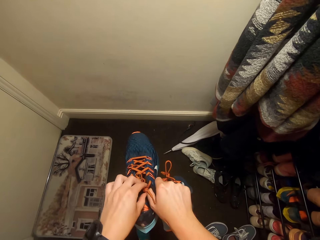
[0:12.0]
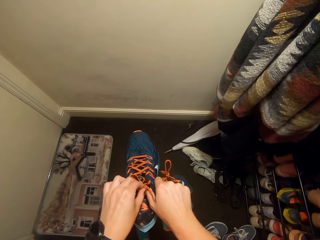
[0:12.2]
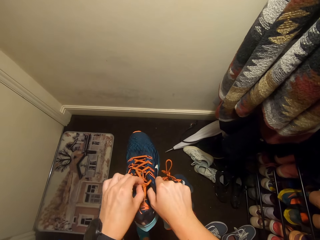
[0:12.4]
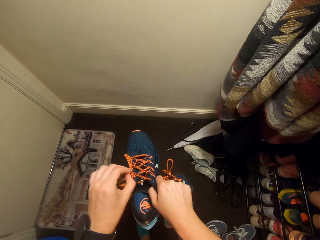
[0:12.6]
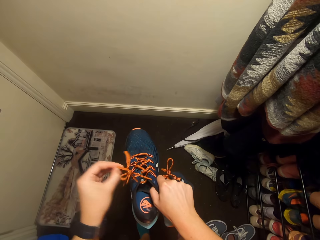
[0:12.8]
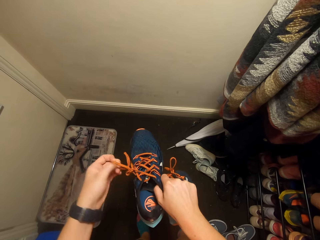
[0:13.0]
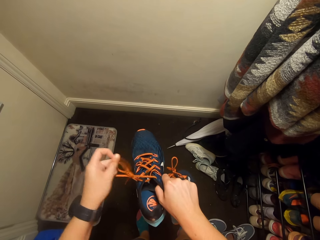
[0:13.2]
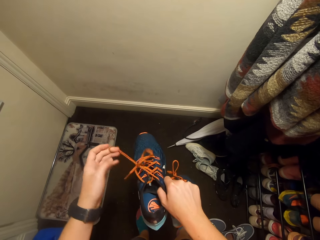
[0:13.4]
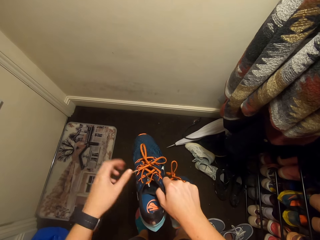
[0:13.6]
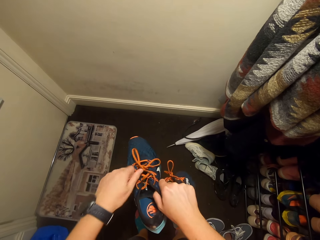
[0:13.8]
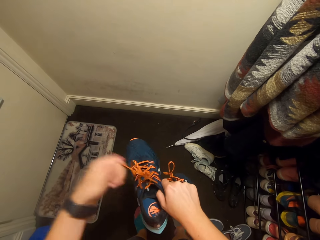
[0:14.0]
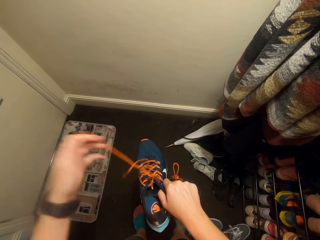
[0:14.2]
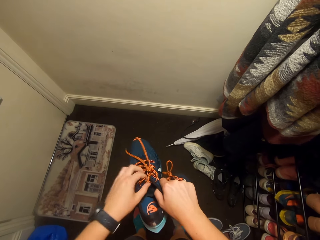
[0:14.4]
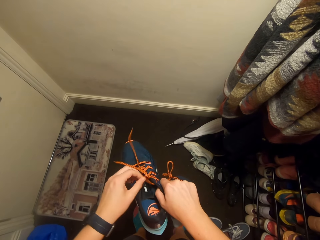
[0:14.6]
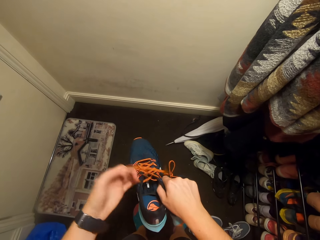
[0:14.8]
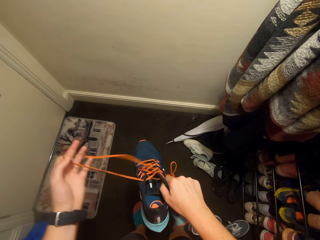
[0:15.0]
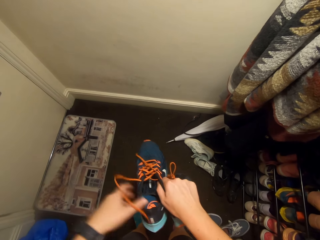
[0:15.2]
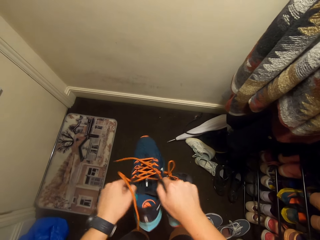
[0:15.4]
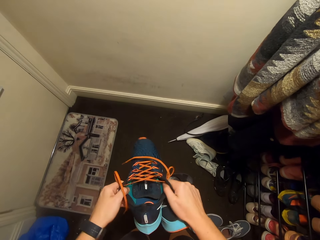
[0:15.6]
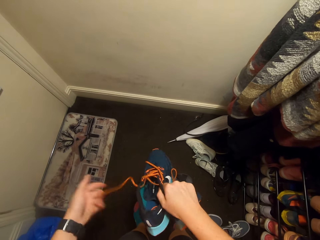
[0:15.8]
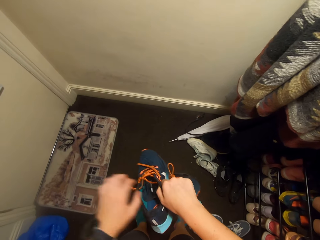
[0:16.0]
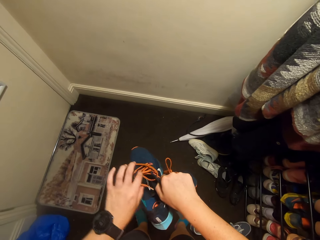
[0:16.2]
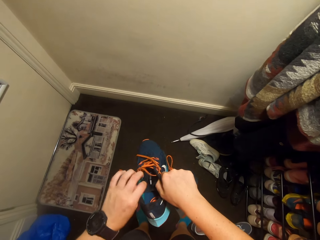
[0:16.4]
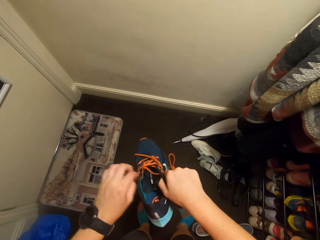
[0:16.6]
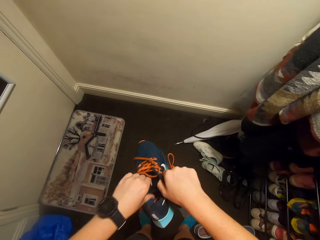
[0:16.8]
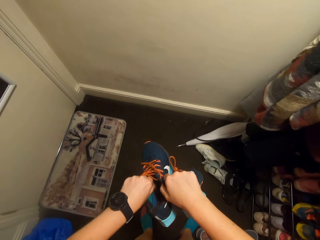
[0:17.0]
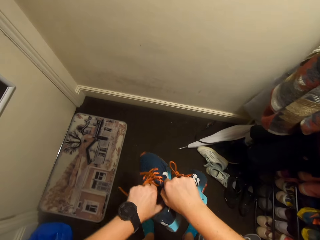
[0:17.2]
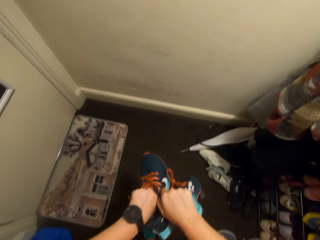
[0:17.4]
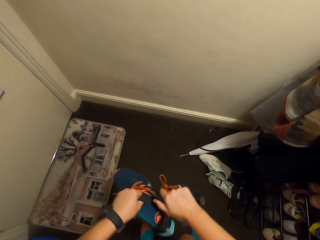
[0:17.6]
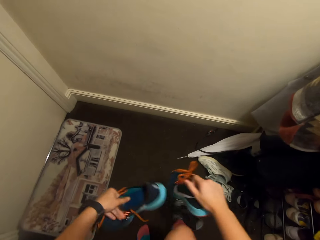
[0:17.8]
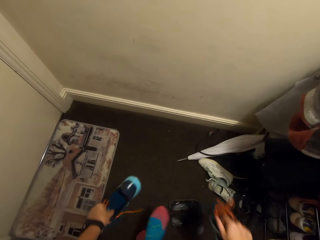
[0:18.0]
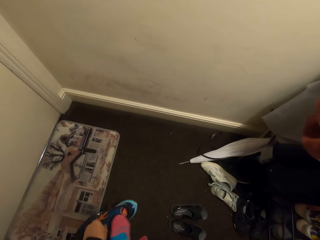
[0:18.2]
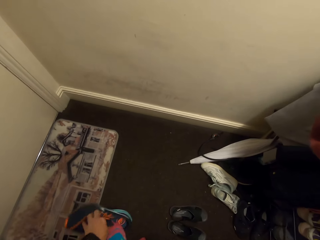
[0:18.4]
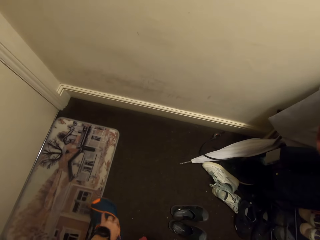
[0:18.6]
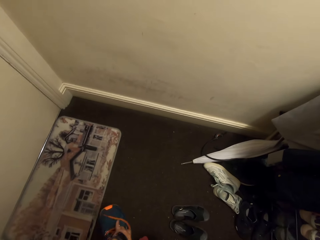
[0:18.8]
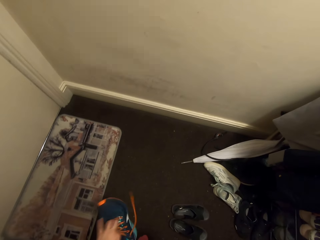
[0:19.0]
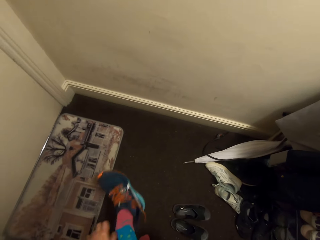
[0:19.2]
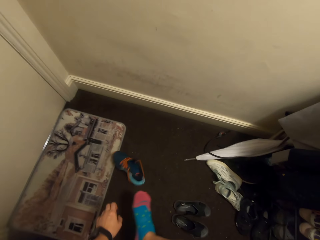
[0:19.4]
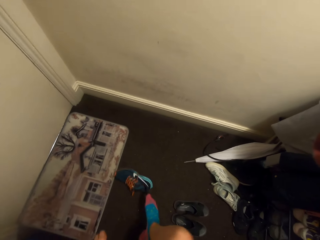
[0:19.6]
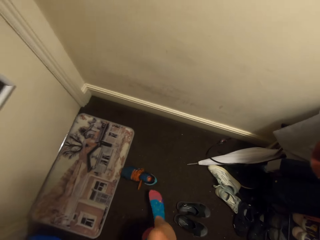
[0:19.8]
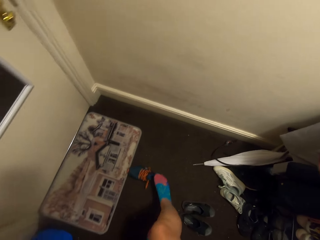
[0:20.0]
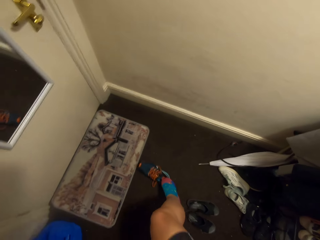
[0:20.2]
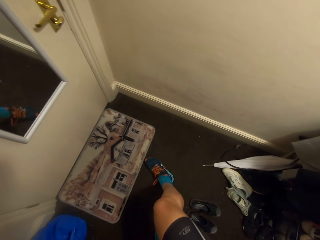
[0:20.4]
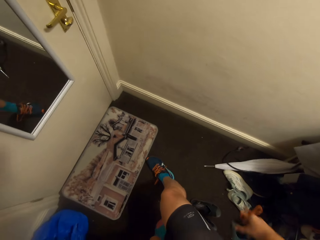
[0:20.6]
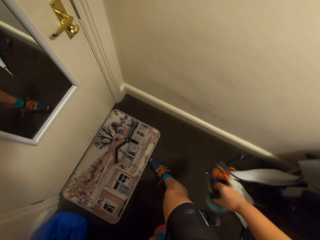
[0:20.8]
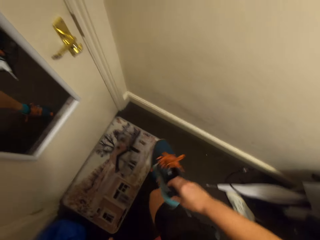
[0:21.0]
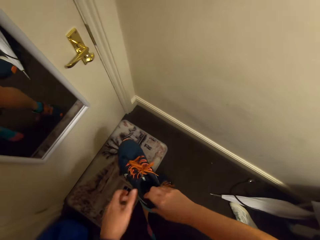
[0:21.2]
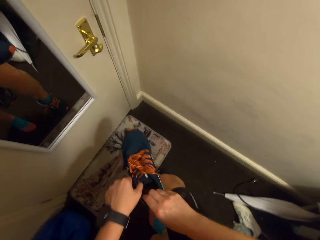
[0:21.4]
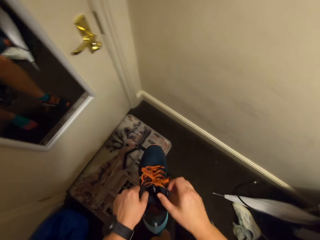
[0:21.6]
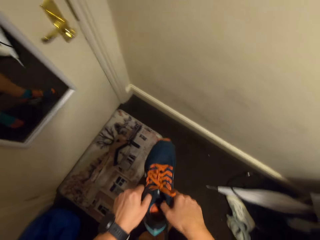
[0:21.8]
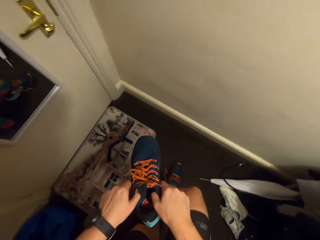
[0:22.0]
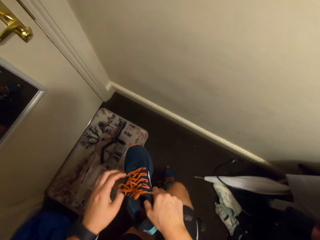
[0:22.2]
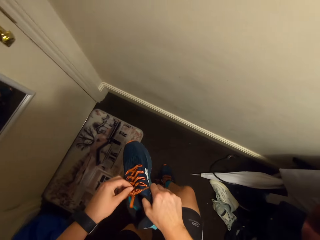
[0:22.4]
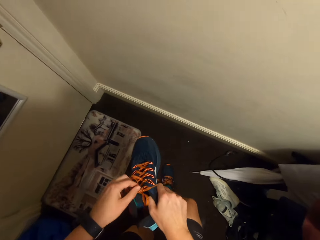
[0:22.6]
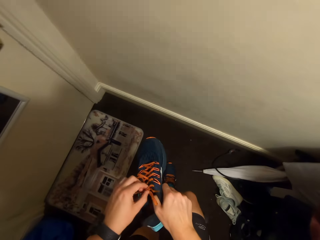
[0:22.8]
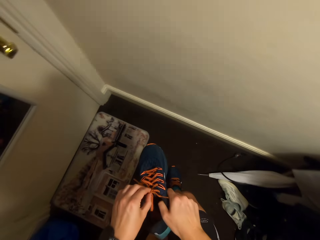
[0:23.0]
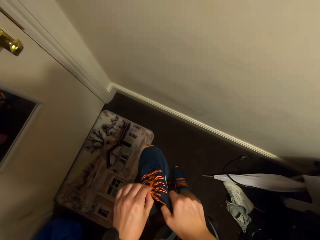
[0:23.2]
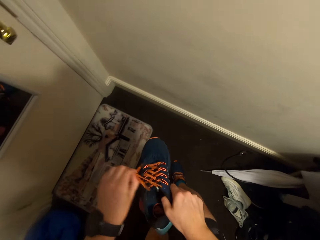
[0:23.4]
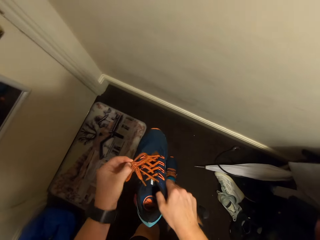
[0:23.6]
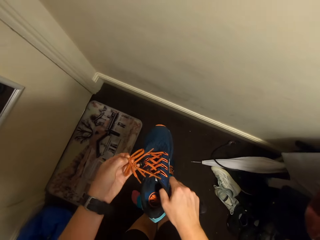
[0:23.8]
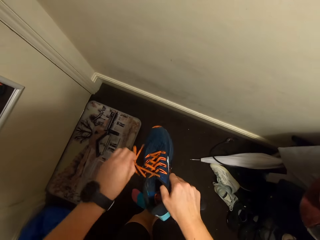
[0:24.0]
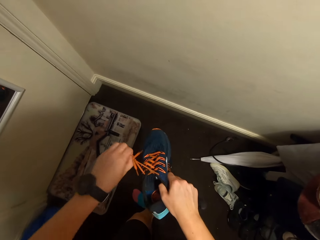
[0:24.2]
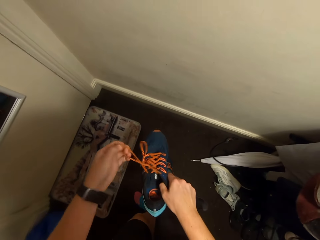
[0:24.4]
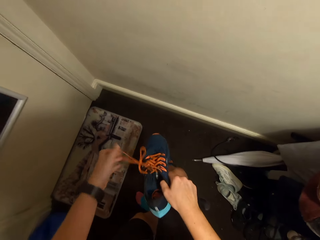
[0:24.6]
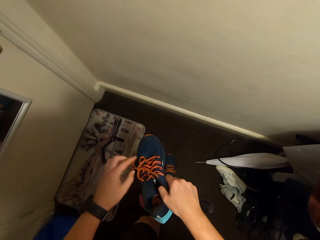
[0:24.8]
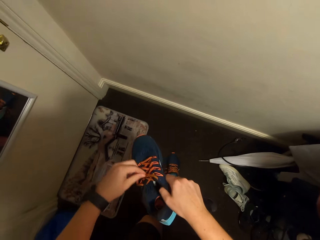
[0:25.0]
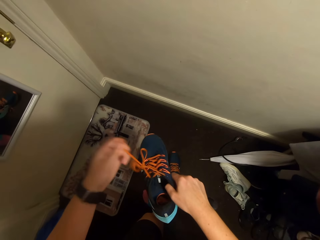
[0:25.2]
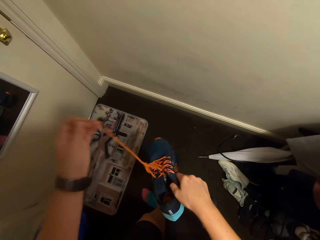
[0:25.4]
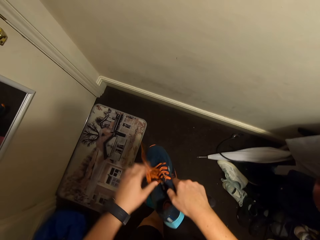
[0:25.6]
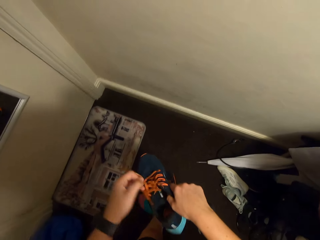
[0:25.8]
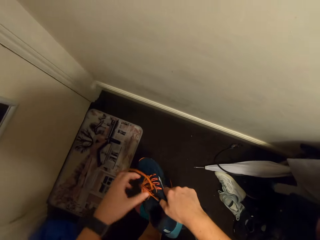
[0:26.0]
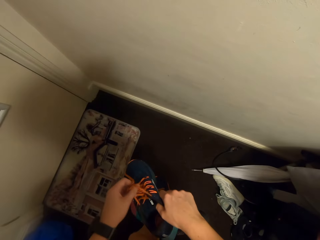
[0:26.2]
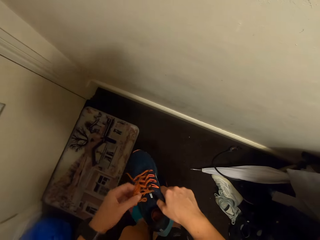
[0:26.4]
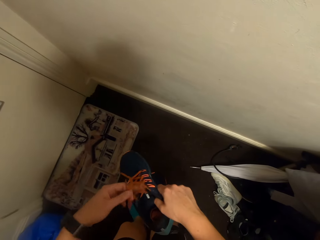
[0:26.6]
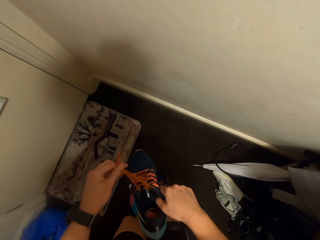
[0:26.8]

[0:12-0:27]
The camera wearer unties the shoelace. They put on the sport shoes. They untie the shoelace.

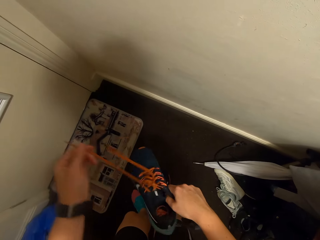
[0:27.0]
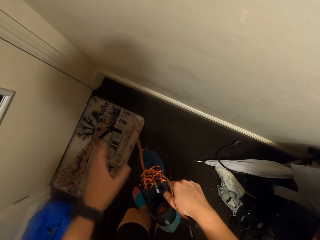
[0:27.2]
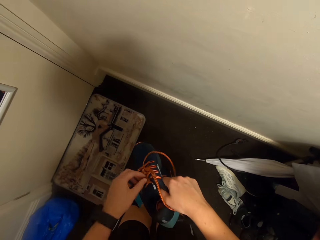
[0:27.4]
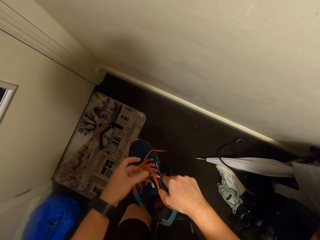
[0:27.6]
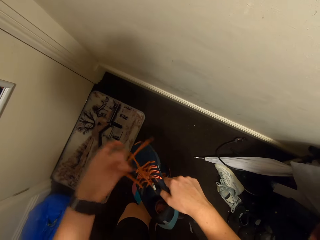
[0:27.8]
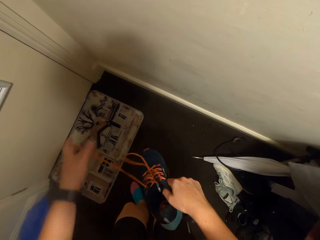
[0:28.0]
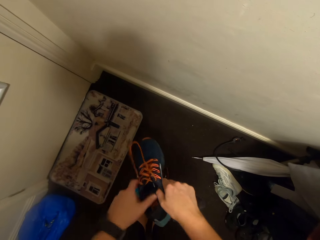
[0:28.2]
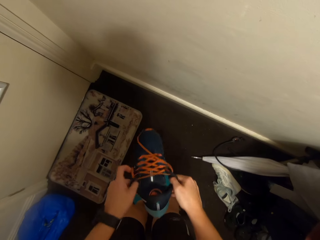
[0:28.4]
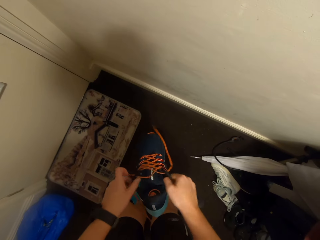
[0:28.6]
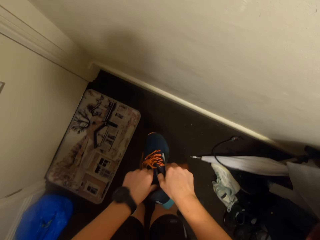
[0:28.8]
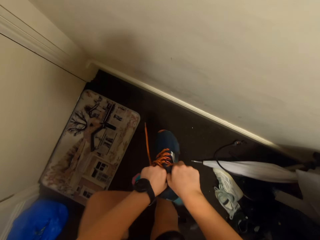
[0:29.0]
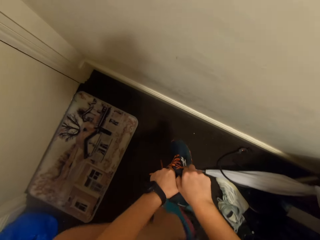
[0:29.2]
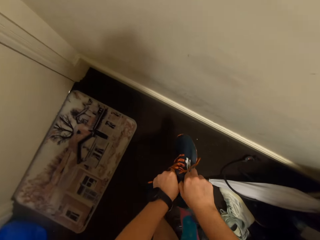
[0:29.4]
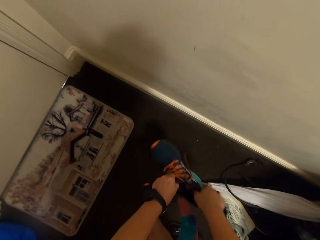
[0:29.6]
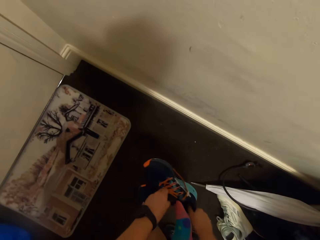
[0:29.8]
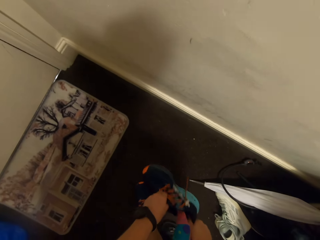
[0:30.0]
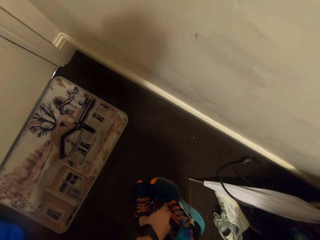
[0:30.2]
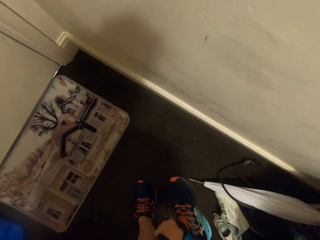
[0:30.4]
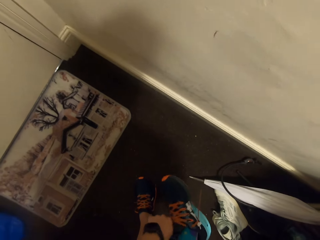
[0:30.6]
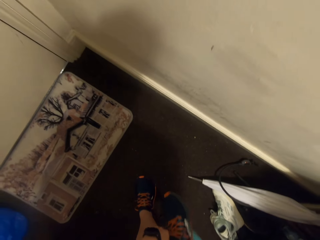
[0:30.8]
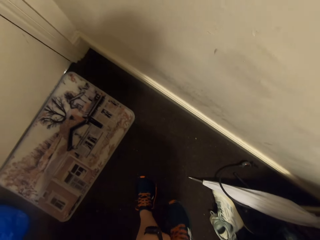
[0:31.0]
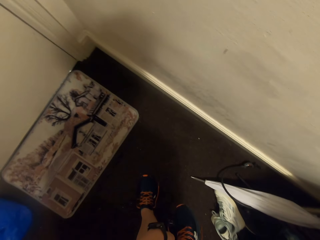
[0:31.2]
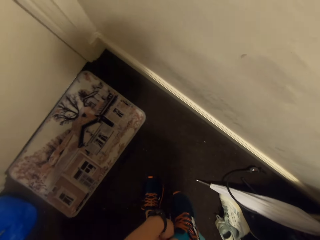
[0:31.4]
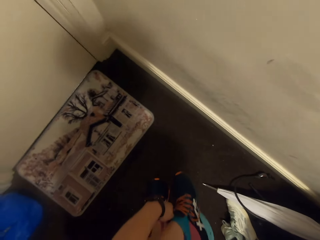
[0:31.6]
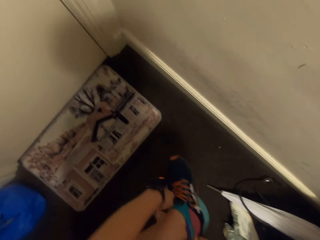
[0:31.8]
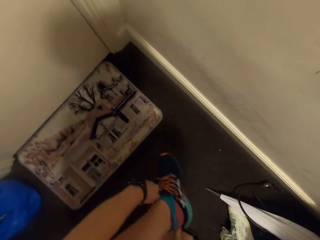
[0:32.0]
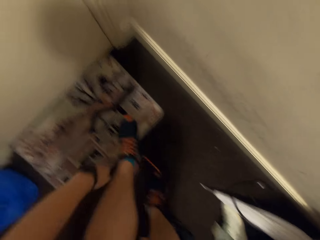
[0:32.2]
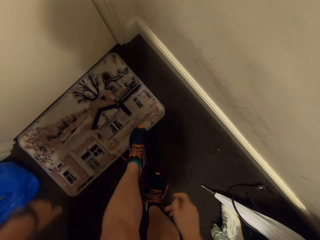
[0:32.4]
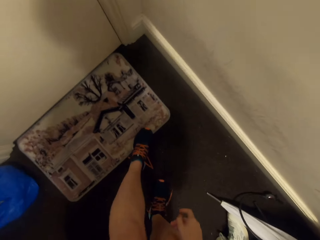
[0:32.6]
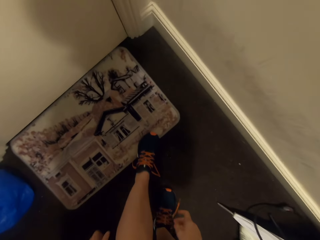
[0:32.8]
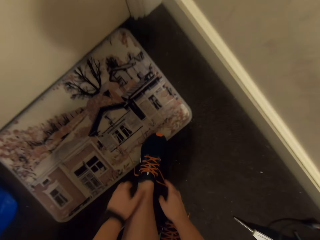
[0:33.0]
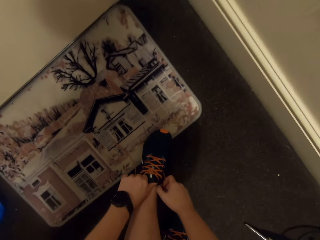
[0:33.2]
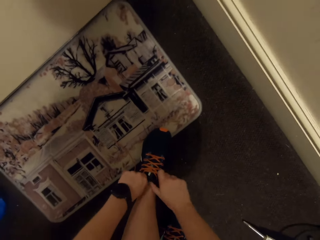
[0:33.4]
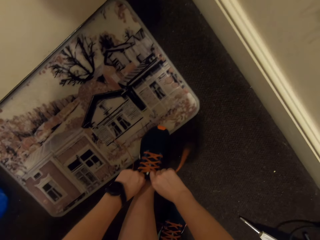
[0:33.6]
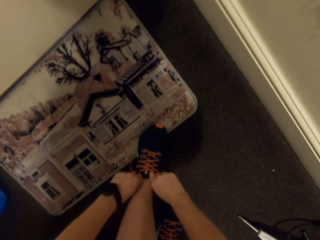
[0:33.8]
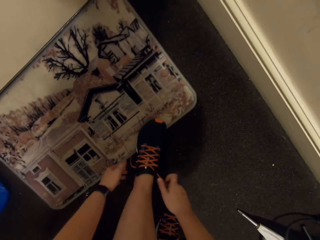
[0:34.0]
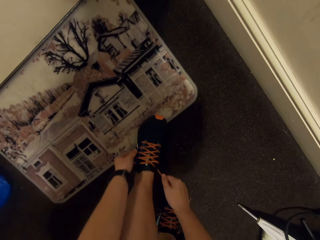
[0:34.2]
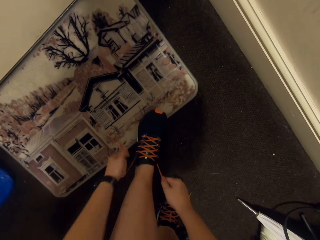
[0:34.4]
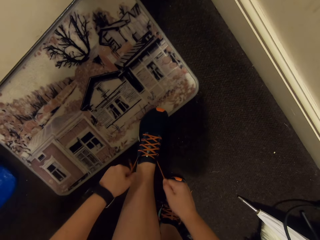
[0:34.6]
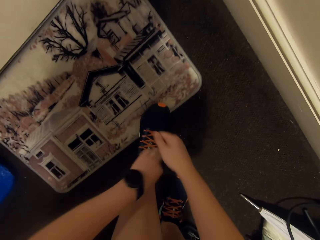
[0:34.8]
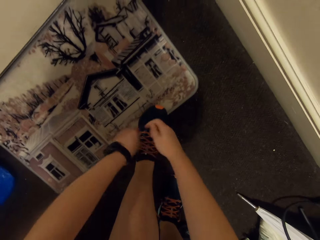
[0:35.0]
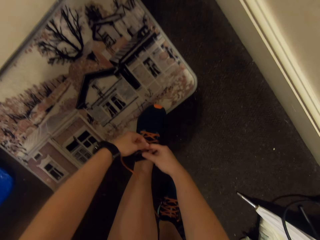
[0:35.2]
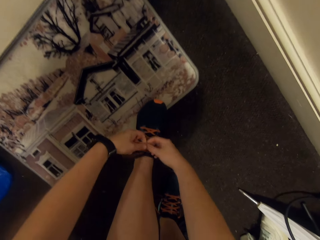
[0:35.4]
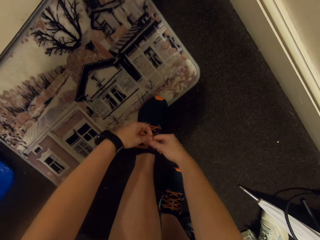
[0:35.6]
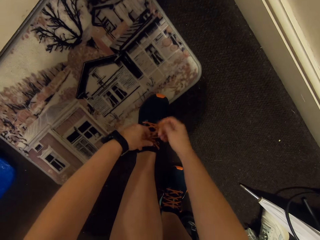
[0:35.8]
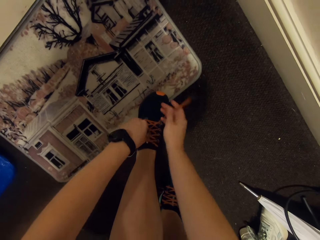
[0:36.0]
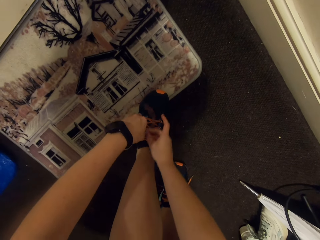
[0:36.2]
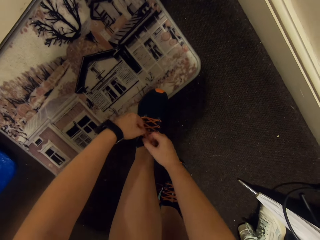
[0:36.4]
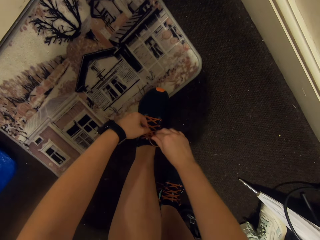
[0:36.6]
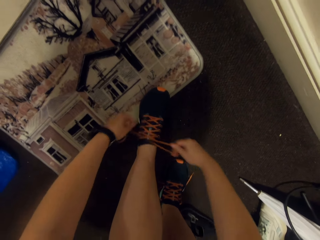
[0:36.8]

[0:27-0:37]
The camera wearer wears the shoe. They tie the shoelace.
